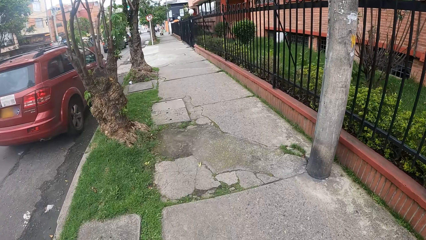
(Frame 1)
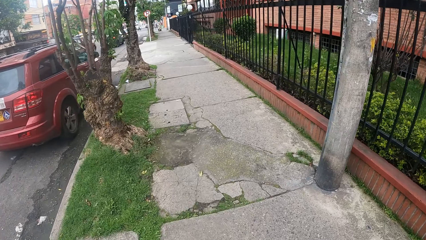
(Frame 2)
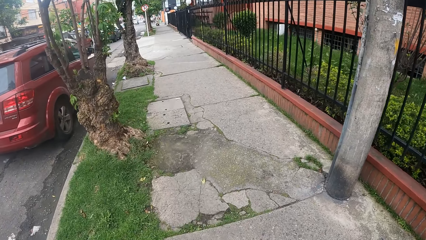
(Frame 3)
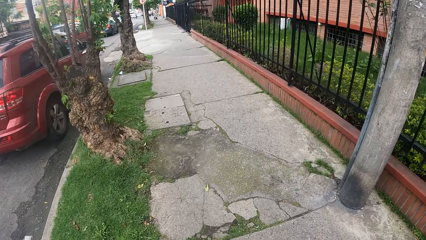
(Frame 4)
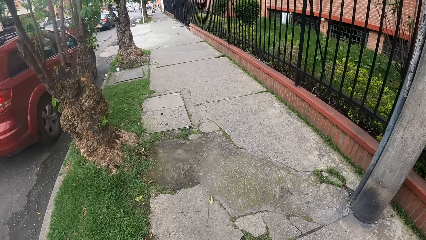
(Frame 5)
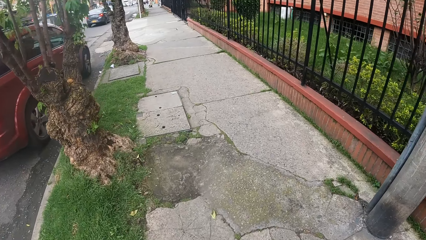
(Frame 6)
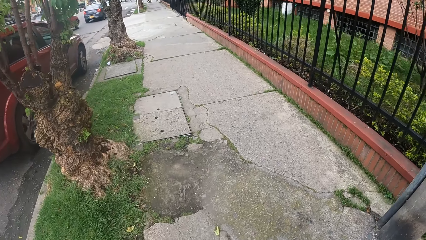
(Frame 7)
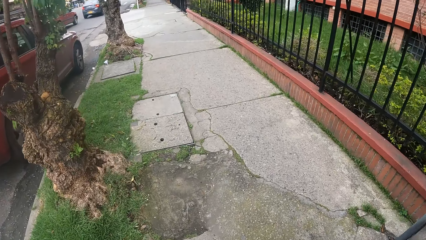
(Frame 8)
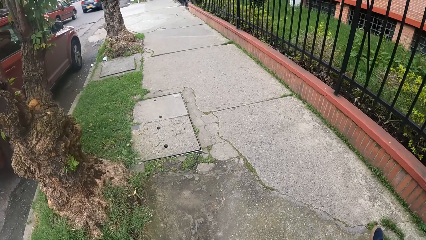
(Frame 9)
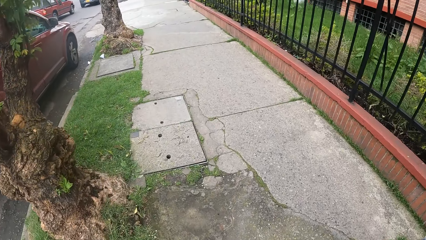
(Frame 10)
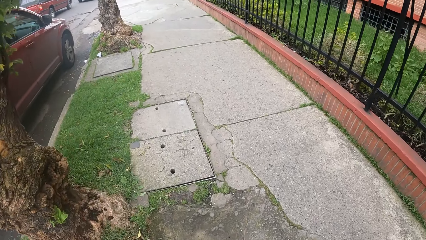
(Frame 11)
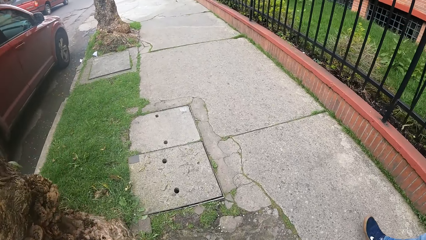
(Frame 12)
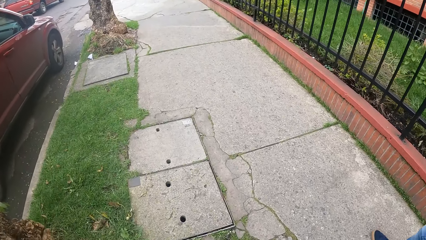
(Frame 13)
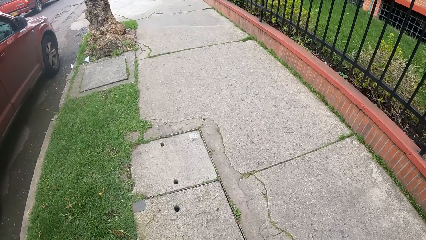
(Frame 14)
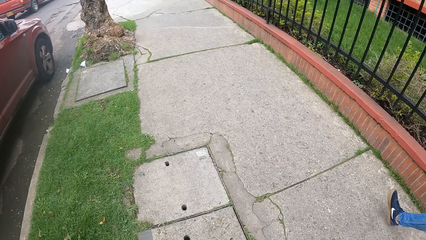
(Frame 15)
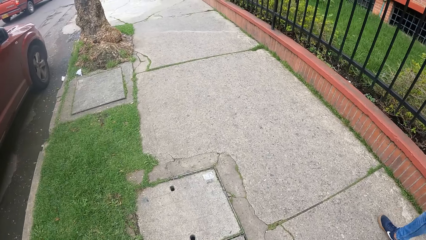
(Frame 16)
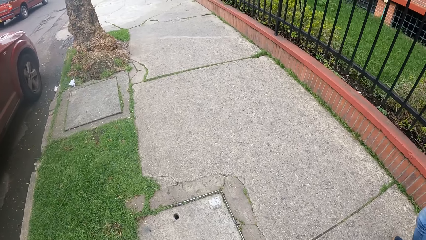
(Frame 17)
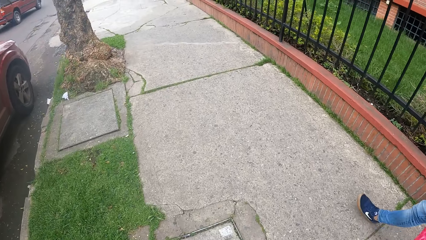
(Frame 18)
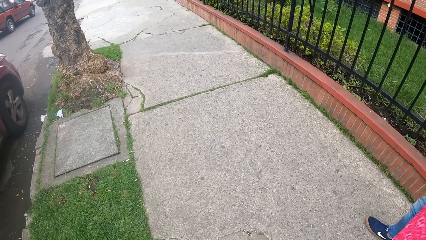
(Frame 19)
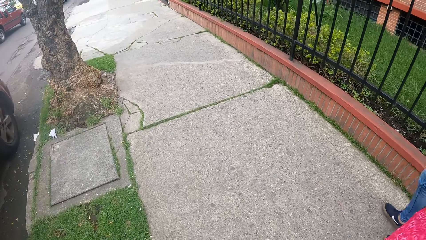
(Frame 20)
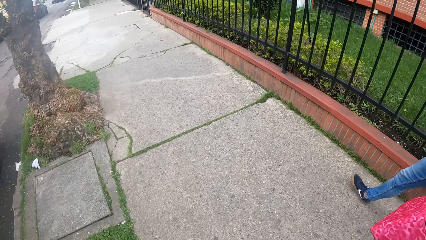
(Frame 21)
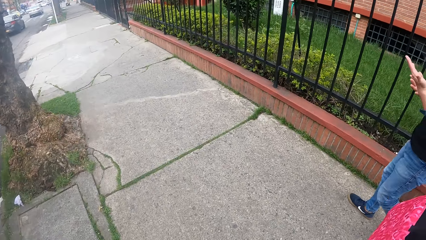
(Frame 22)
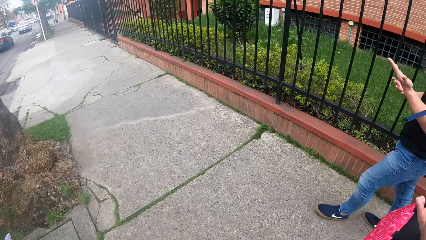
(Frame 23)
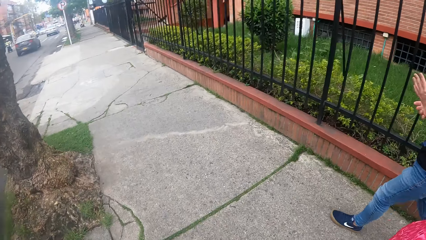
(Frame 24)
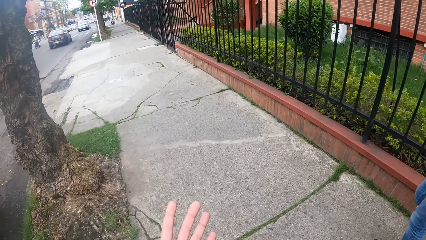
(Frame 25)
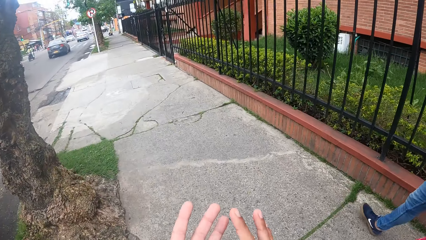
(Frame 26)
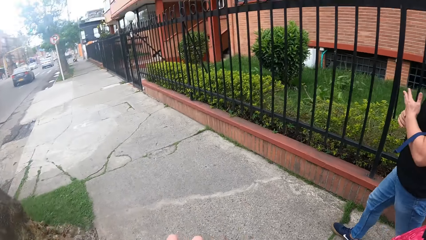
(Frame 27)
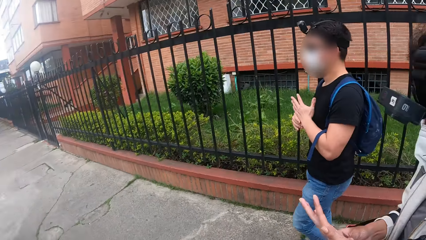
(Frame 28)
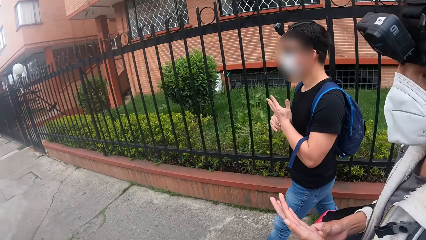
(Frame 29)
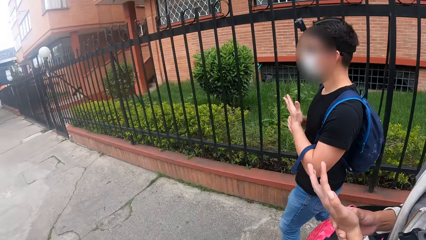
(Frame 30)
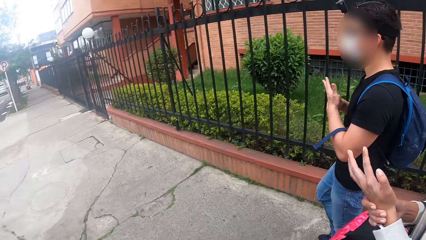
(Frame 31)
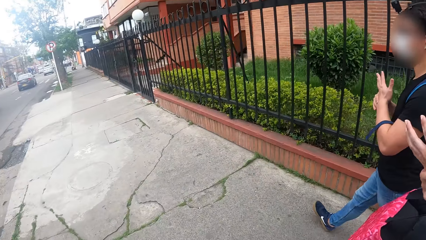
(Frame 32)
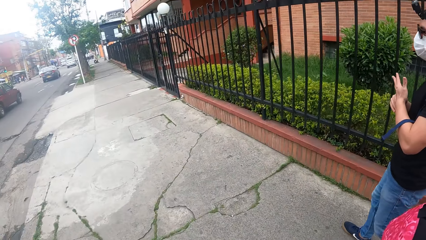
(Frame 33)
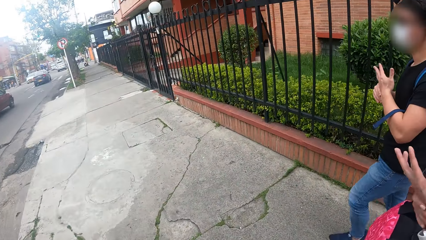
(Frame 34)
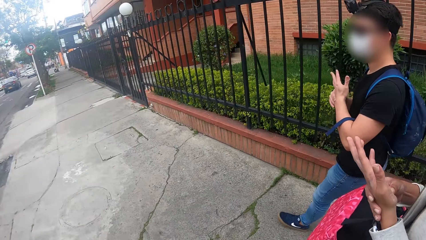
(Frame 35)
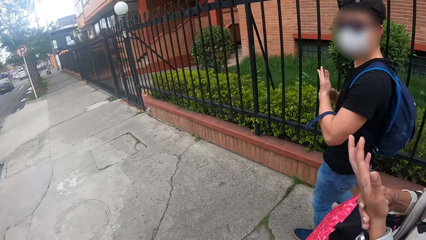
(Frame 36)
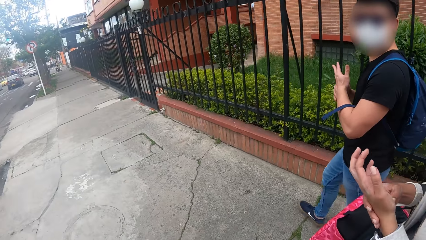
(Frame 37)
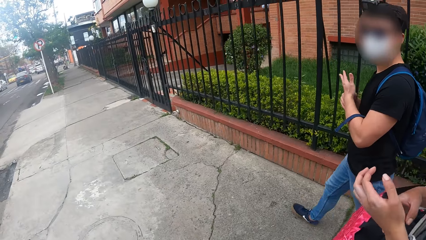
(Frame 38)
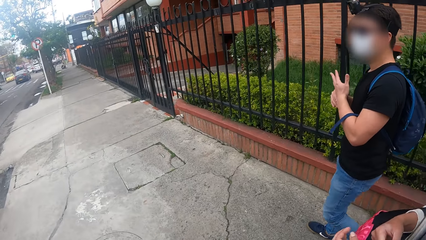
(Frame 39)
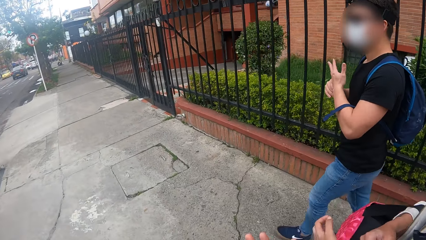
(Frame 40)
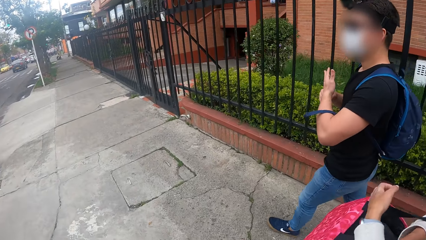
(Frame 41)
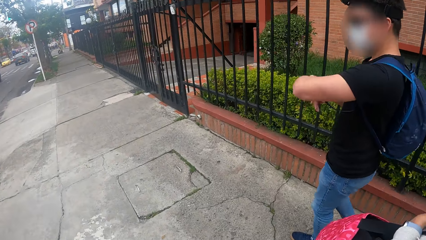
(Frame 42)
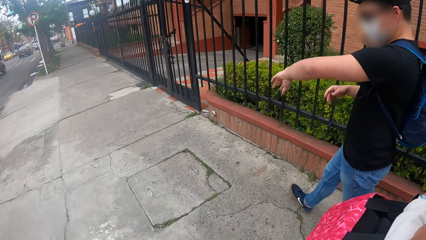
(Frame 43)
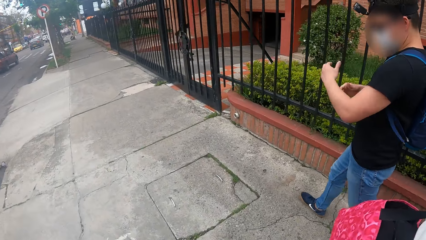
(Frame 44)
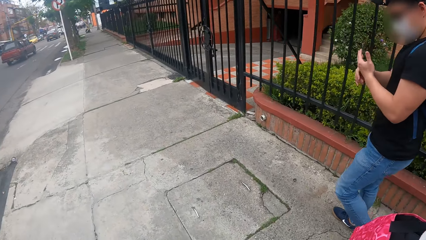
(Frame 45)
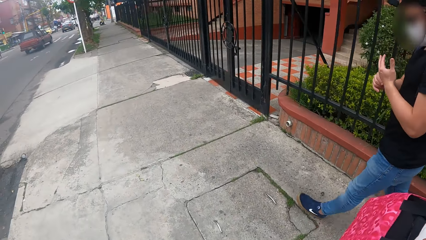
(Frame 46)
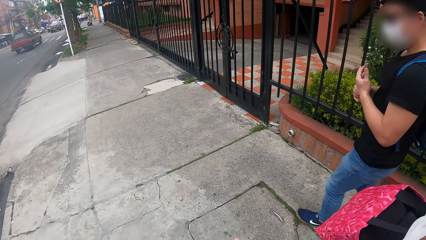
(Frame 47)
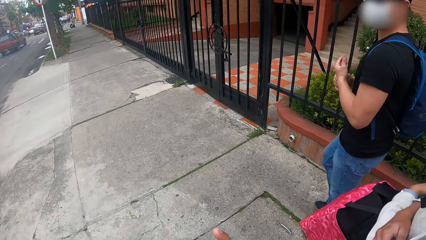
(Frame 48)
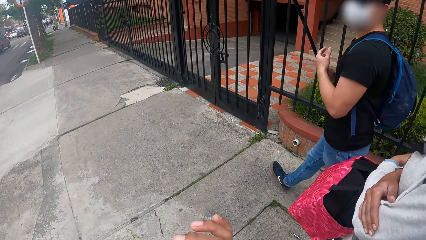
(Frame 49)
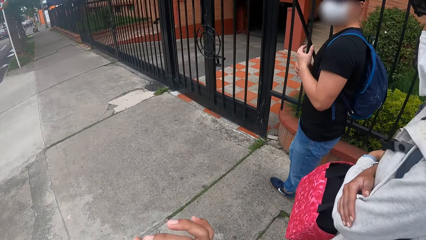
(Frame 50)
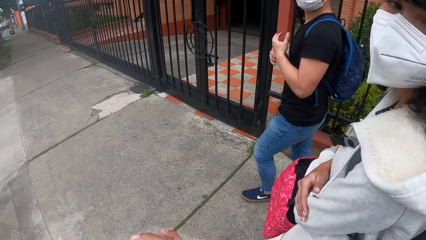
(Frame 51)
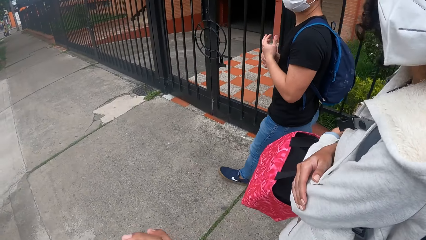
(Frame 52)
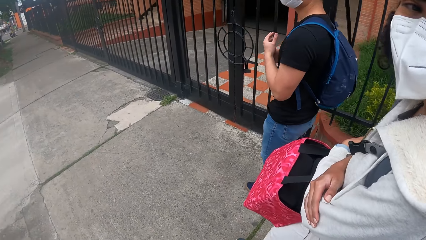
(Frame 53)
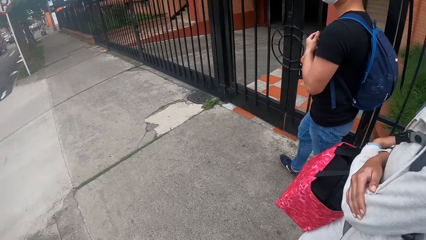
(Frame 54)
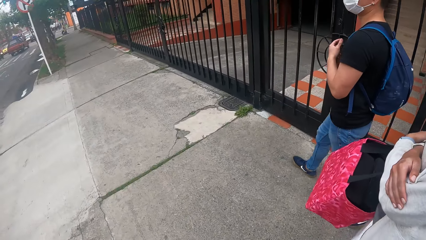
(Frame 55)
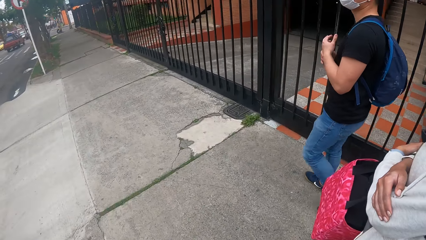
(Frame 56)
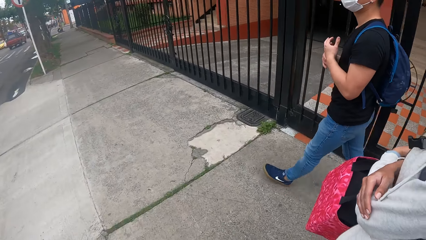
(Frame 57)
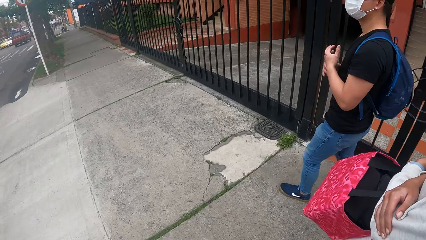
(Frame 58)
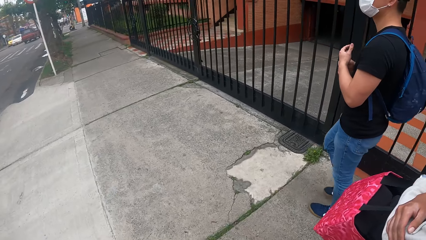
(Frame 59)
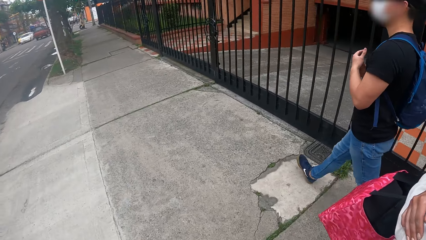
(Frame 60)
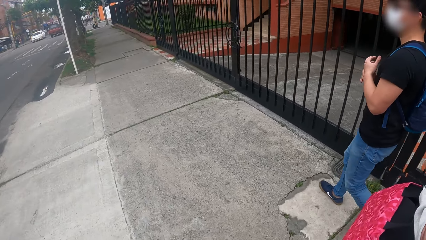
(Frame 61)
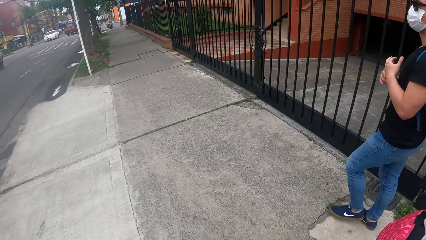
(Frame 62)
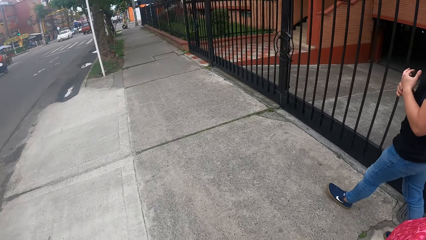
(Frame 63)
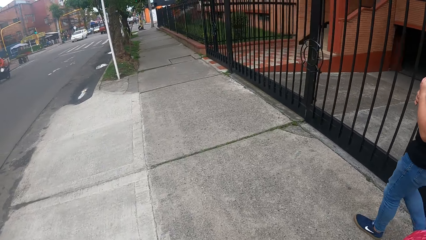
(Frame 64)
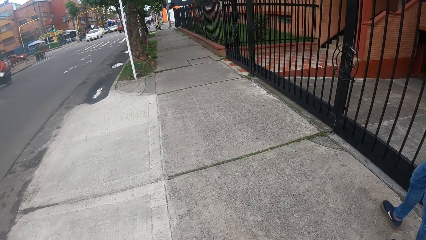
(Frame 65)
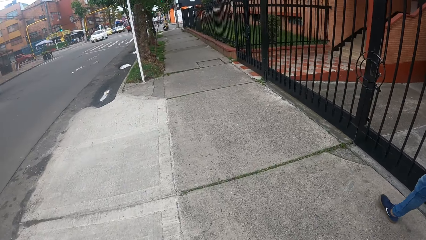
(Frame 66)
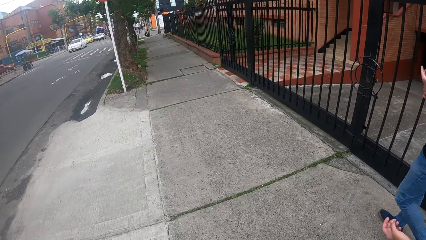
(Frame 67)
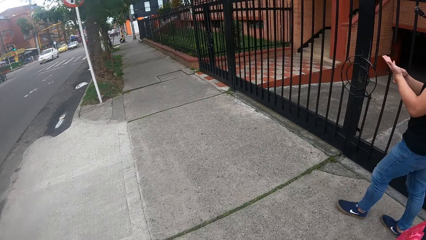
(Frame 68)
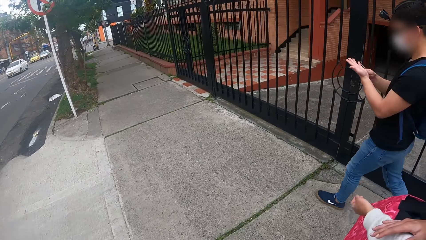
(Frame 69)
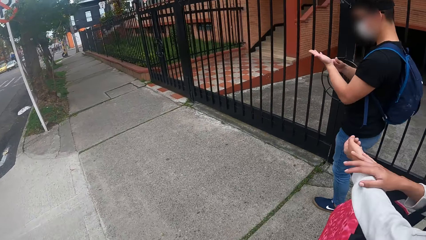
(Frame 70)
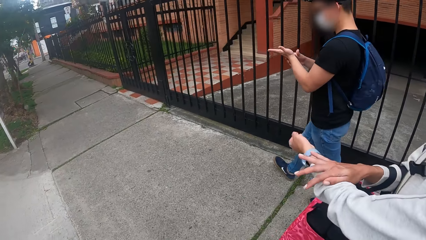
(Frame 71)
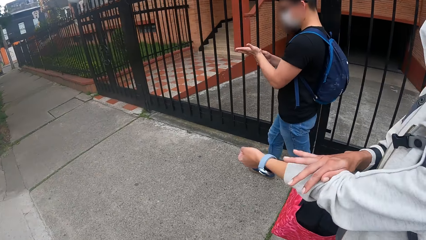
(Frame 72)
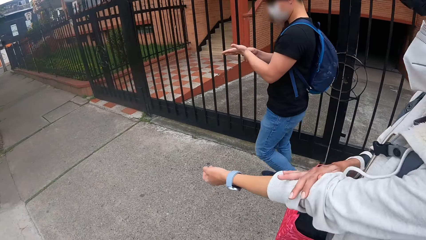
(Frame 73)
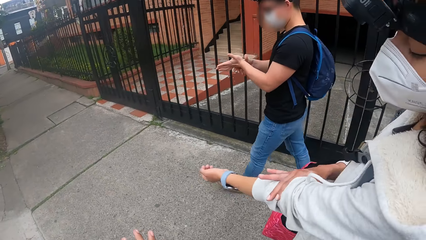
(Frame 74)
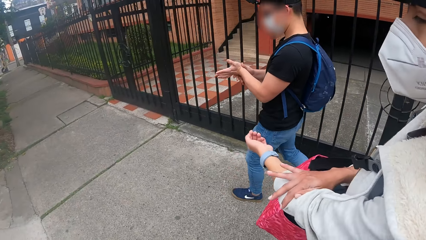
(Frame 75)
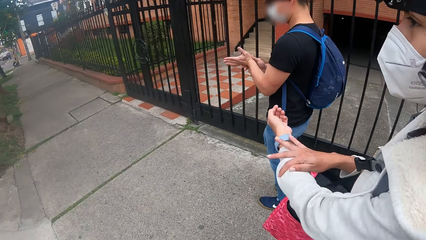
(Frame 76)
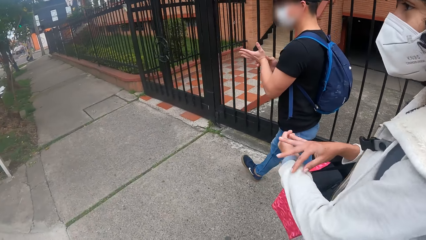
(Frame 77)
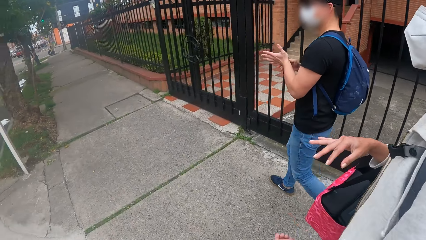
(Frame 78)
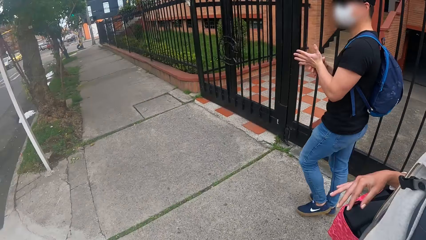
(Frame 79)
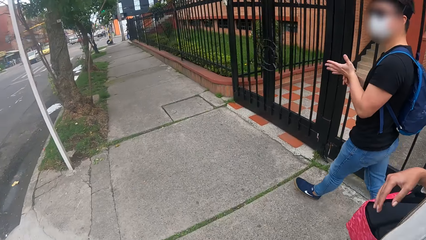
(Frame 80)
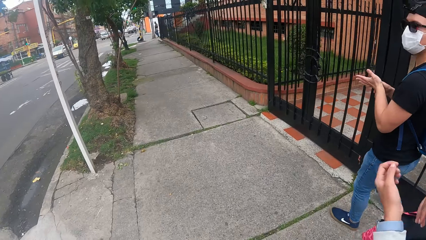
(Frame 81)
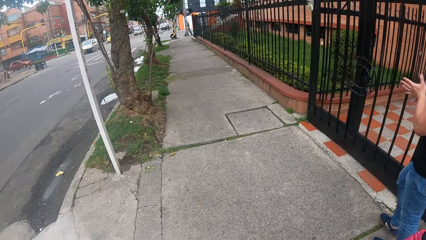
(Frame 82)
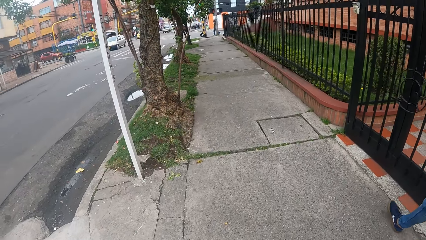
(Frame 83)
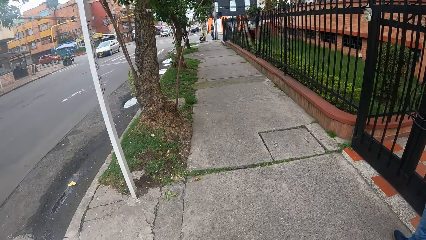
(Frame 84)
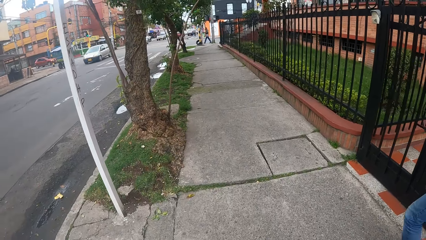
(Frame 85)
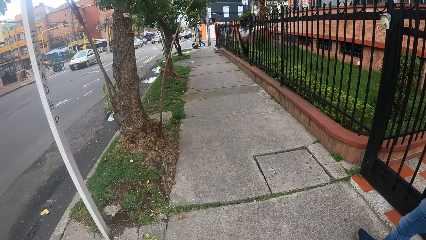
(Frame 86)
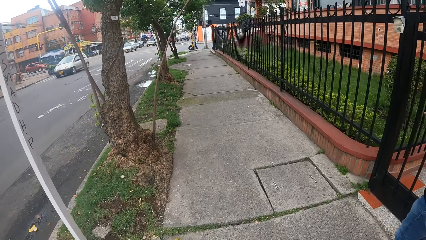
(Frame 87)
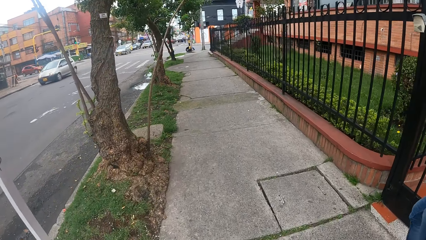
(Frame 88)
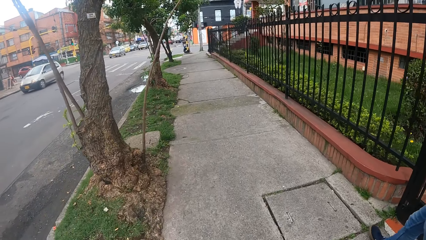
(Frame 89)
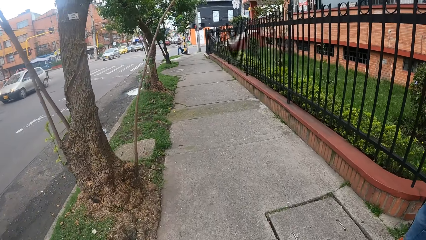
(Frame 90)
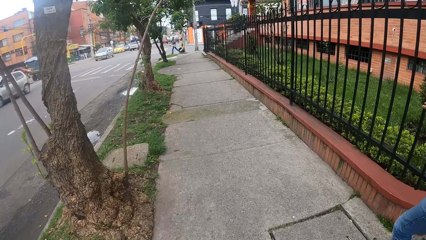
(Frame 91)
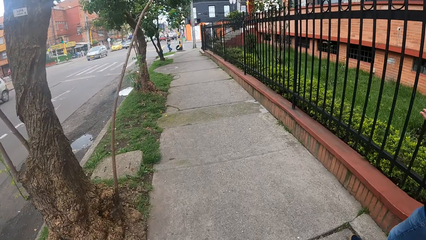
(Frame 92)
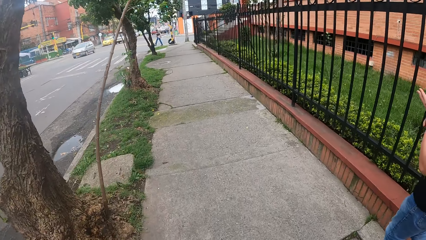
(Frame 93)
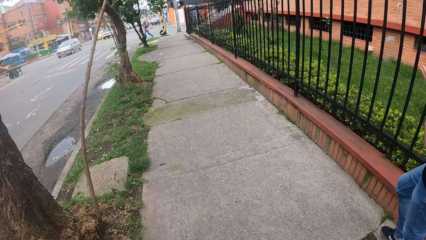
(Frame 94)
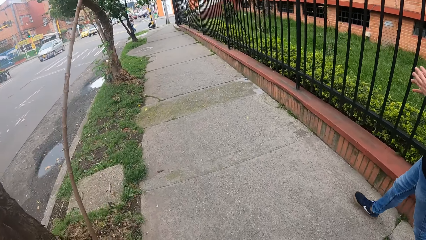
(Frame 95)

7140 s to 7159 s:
A man cracks his left fingers with his right hand. He touches his hands. A woman cracks her left fingers with her right hand. She touches her hands. The man removes the strap of a bag from his left hand. The woman crosses her hands. The man walks on the sidewalk with the camera wearer and the woman. The woman pulls her cardigan with her right hand. She folds the hoodie sleeves and removes her hand from the hoodie sleeves. The camera wearer walks on the sidewalk.
